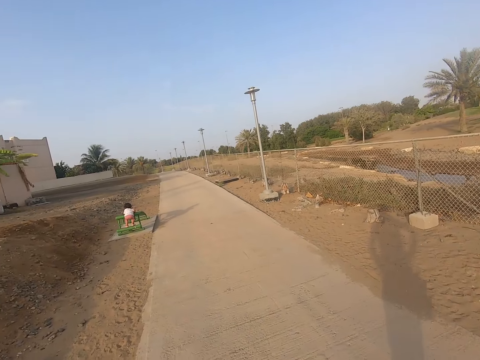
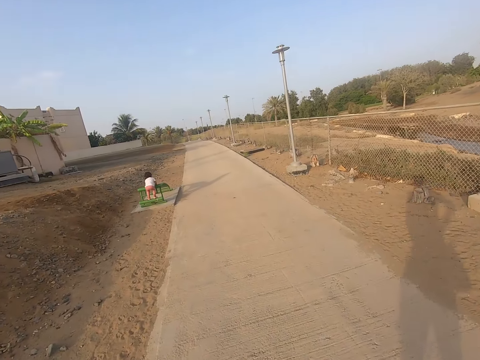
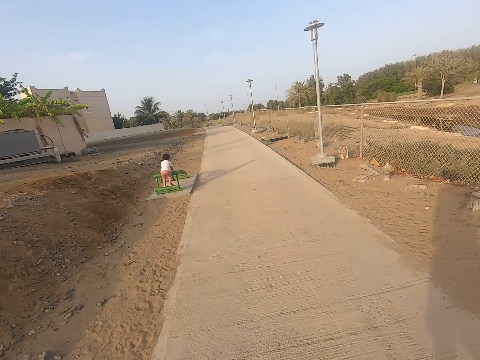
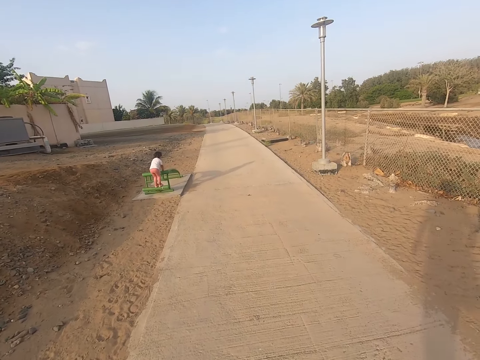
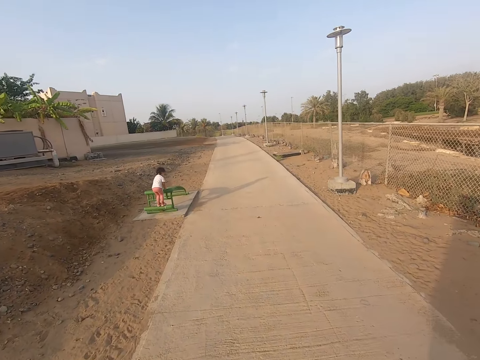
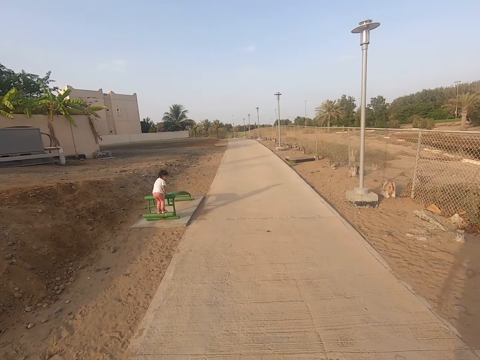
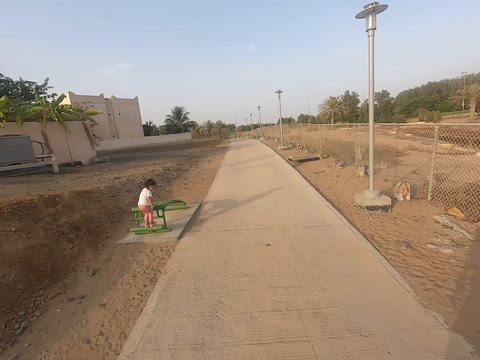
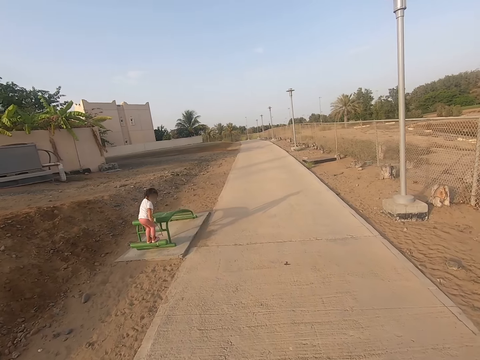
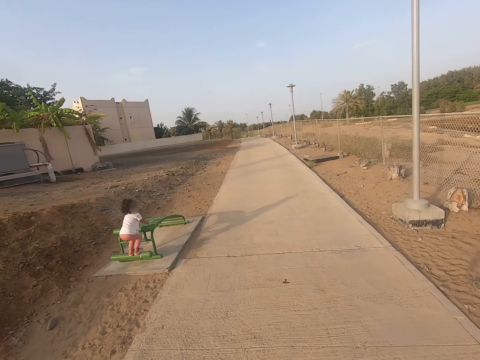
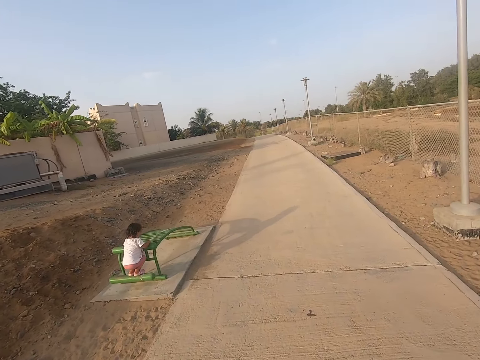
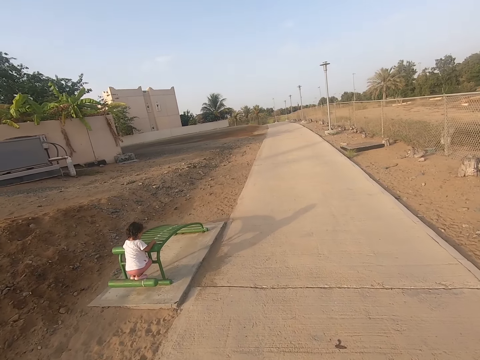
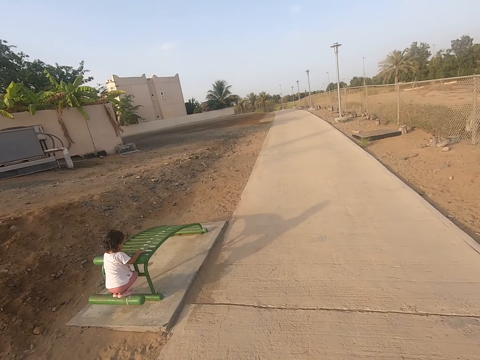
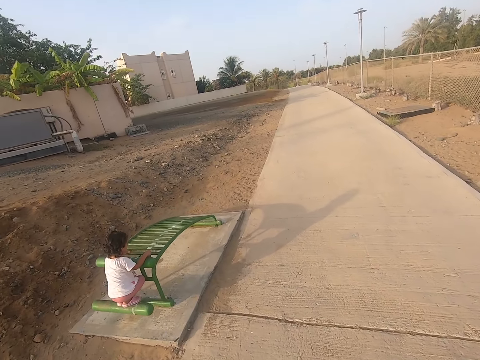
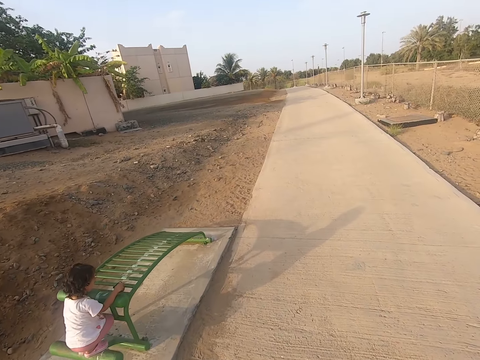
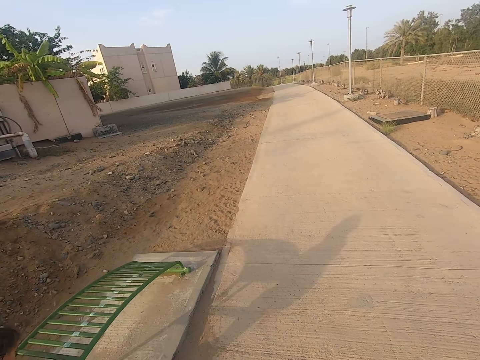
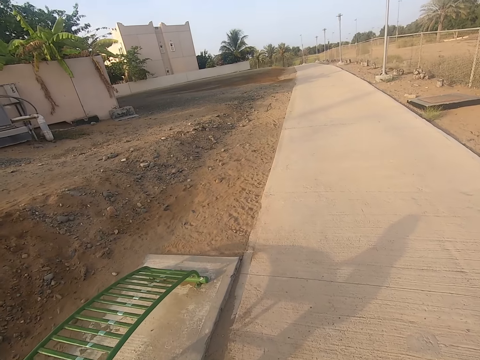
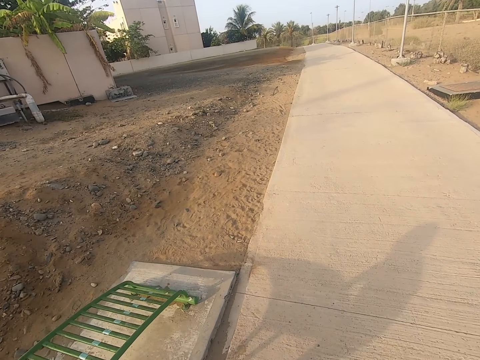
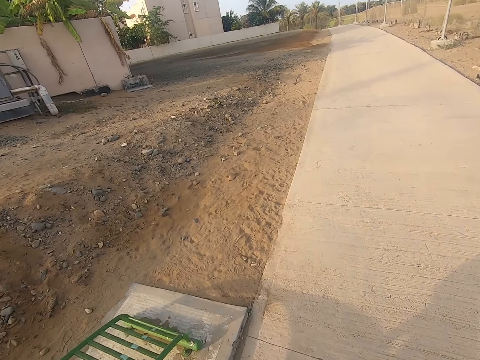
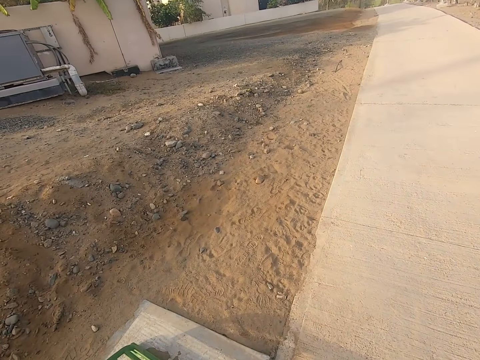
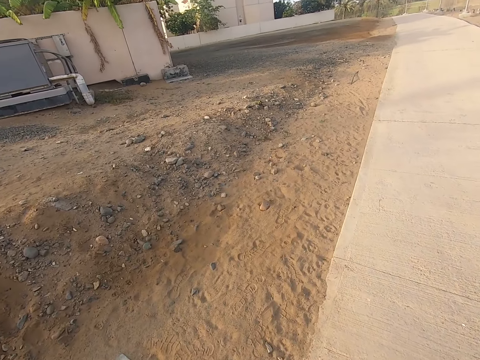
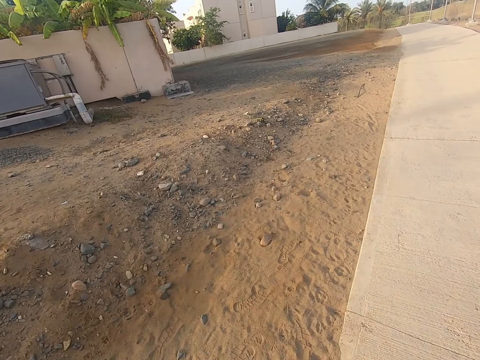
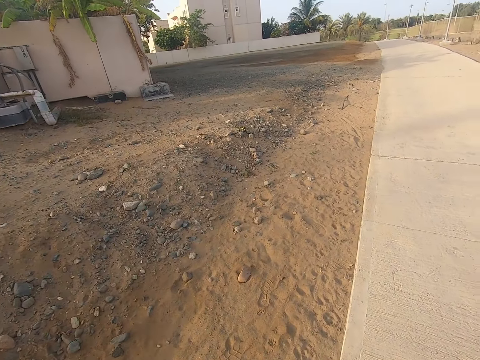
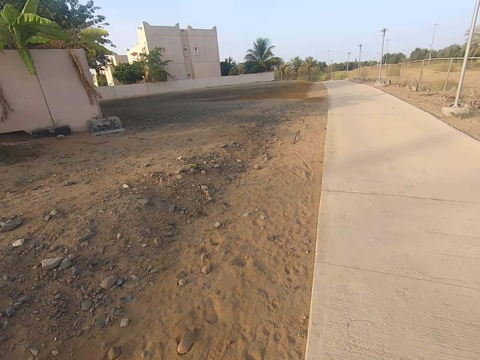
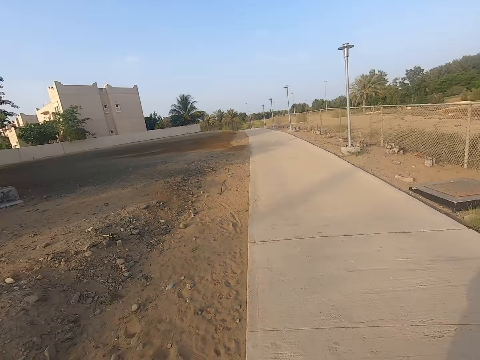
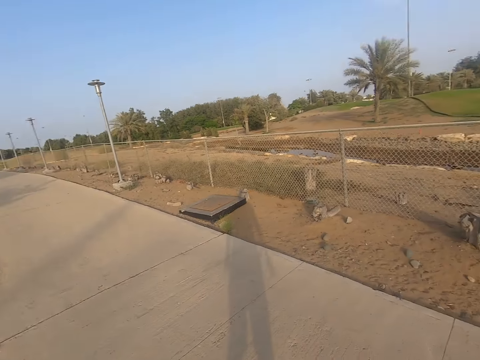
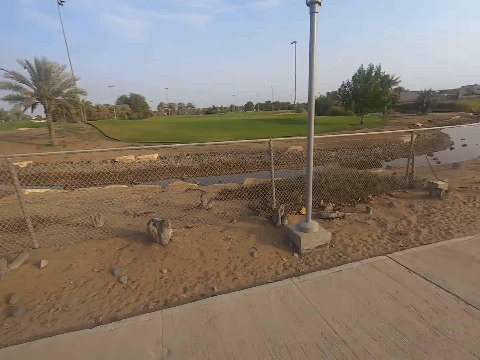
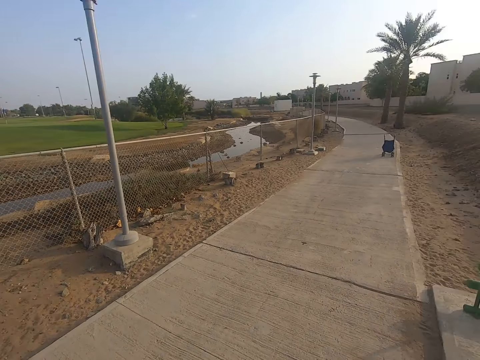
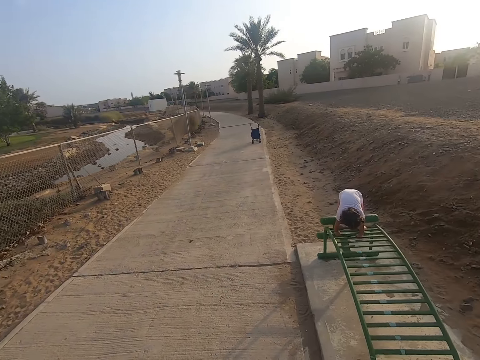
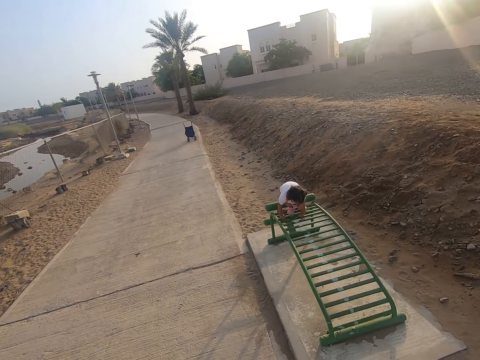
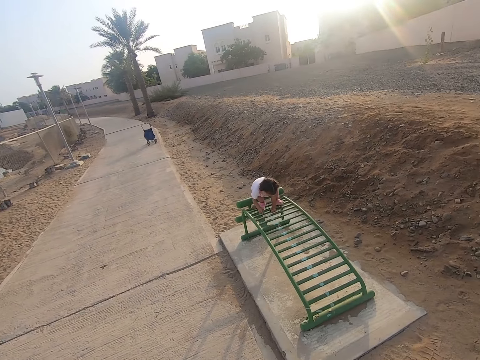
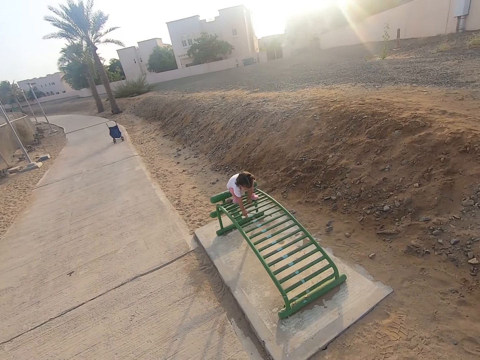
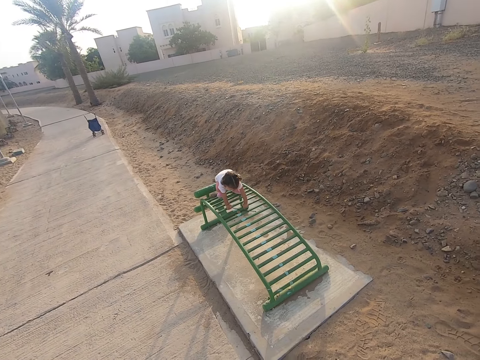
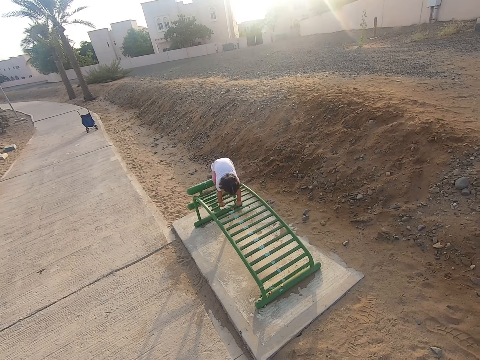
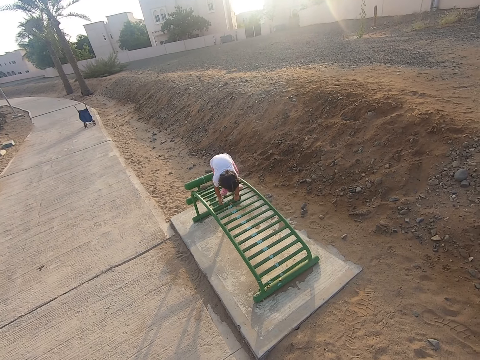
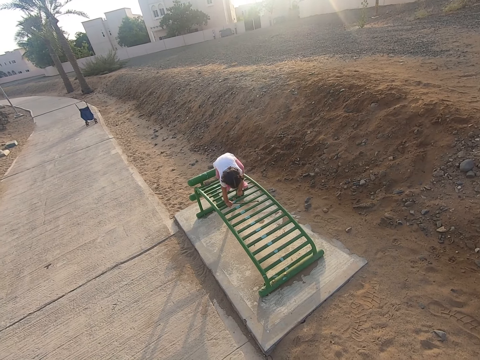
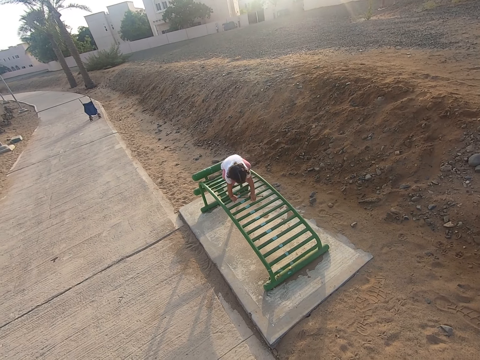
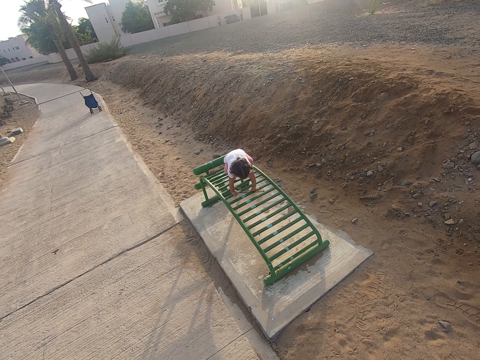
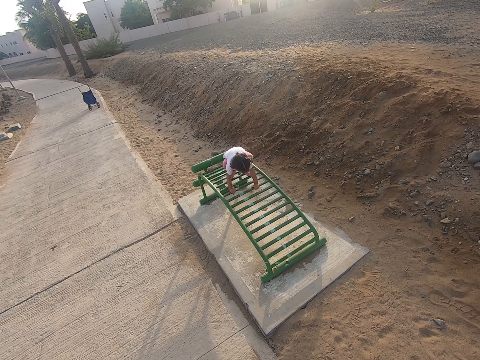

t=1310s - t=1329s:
A girl stands on a lounger. The girl squats on the lounger. The girl plays with a stick. The camera wearer walks in the sidewalk. They move the camera around. The girl walks on the lounger. The girl plays with the stick.

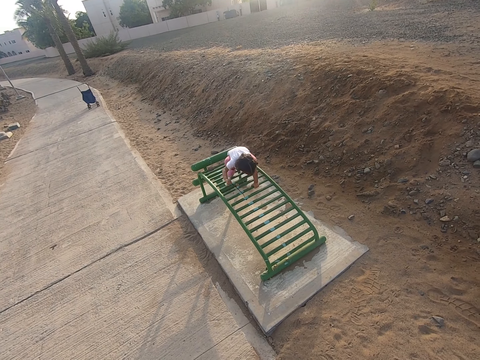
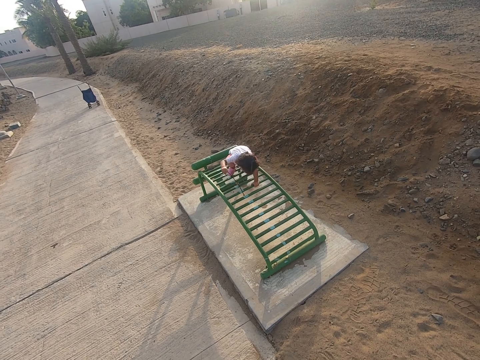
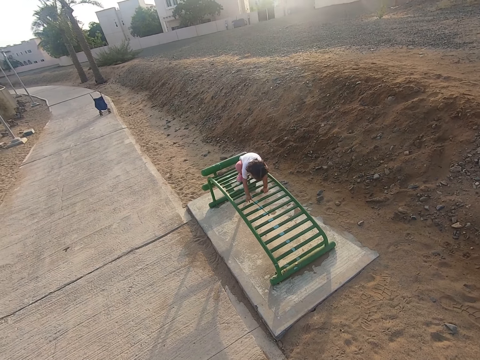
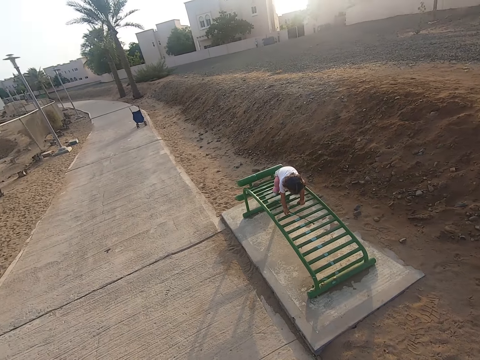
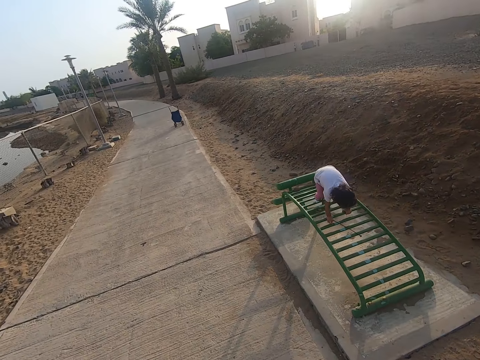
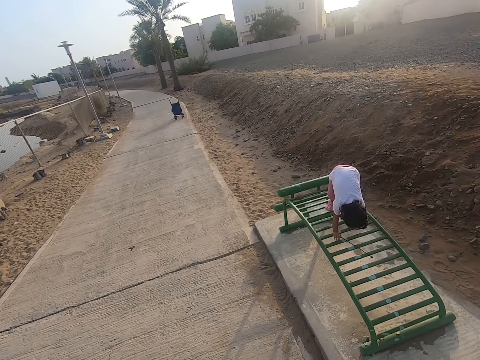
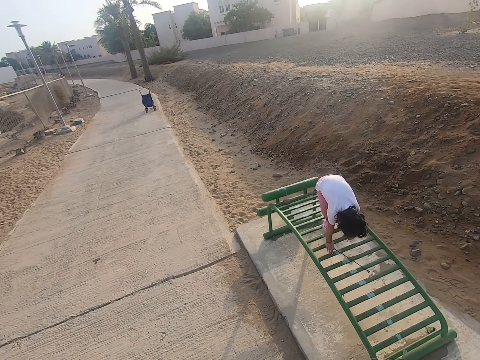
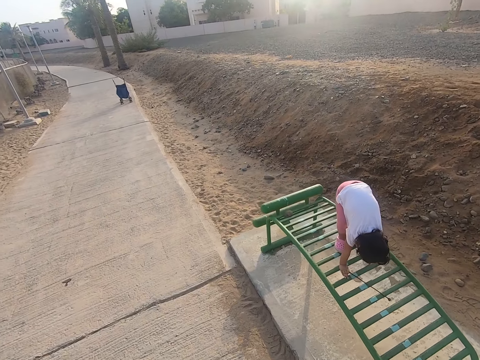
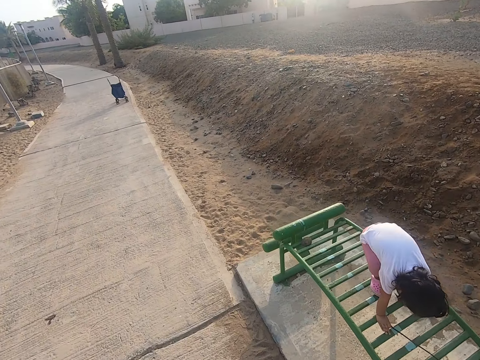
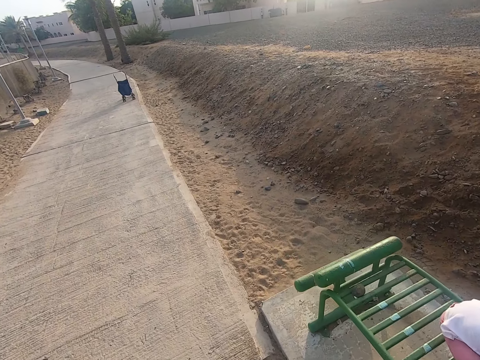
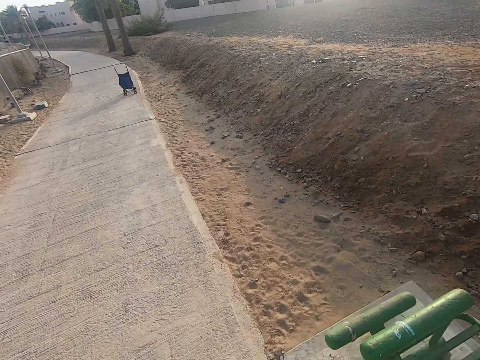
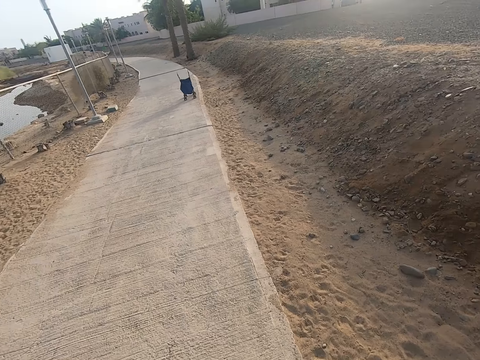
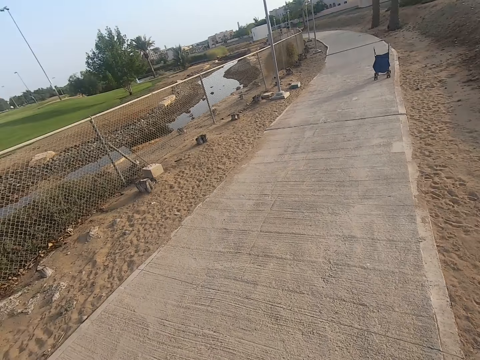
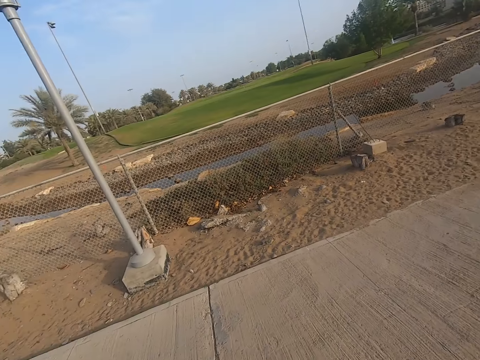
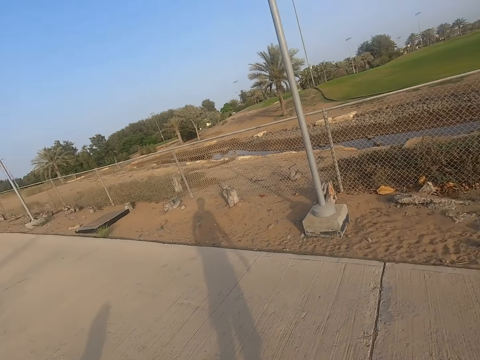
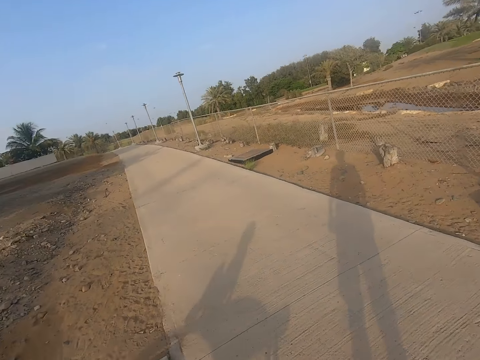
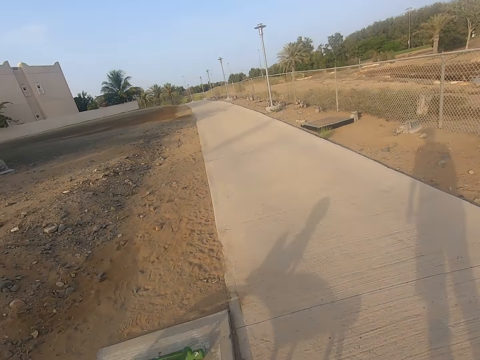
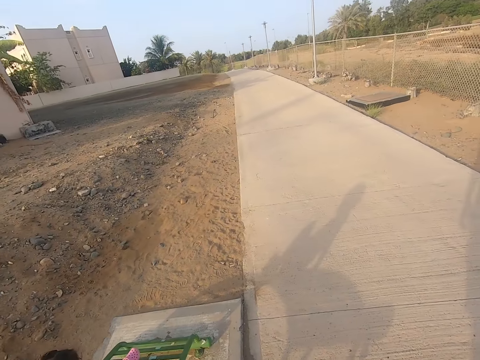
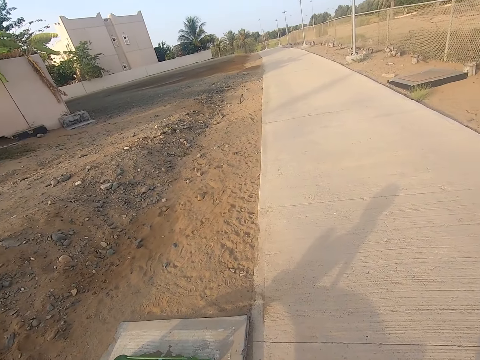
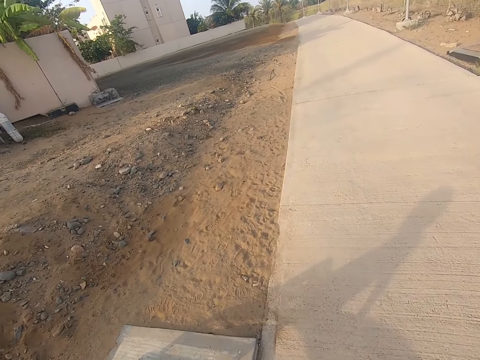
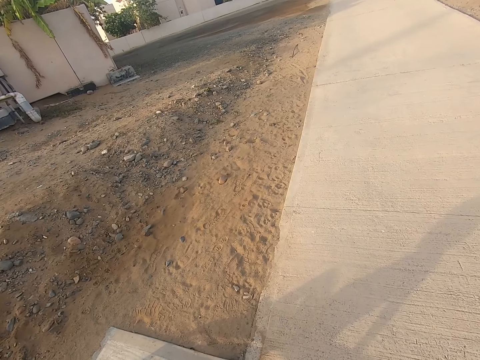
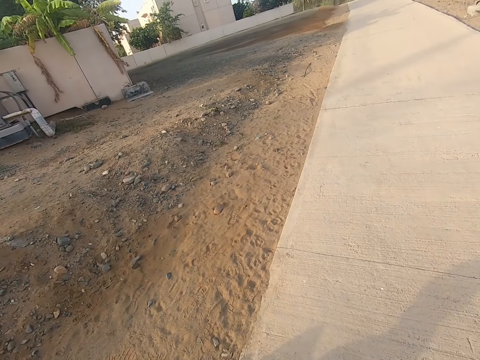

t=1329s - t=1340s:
The camera wearer walks in the sidewalk. They move the camera around.
